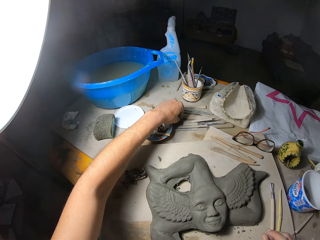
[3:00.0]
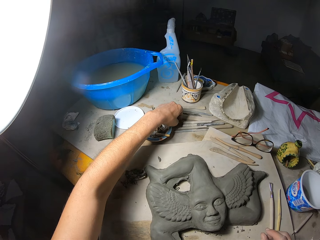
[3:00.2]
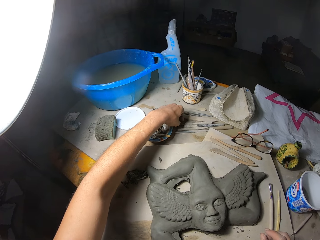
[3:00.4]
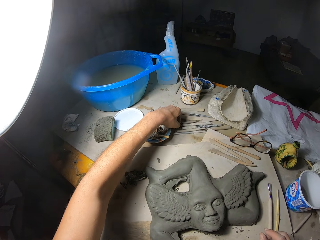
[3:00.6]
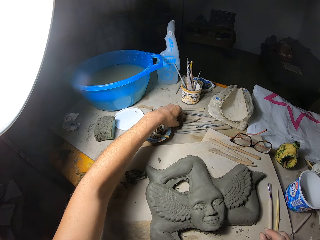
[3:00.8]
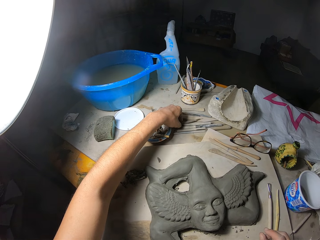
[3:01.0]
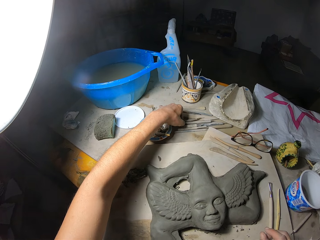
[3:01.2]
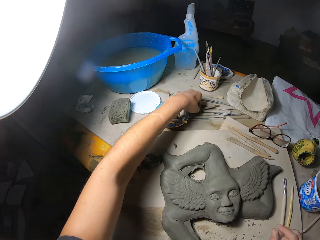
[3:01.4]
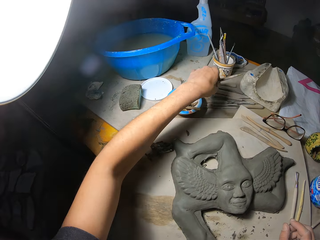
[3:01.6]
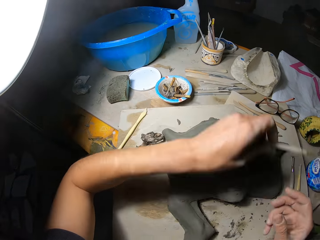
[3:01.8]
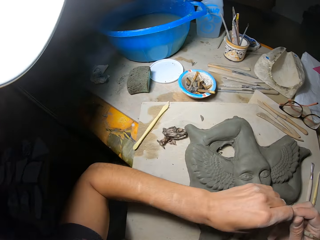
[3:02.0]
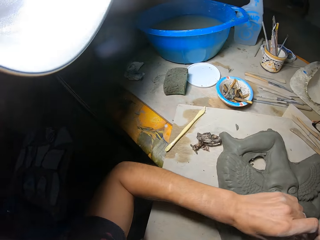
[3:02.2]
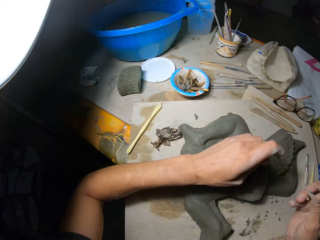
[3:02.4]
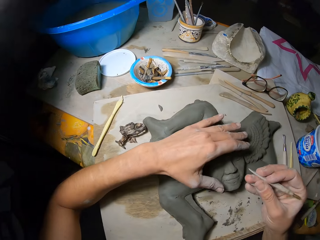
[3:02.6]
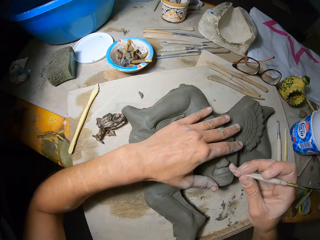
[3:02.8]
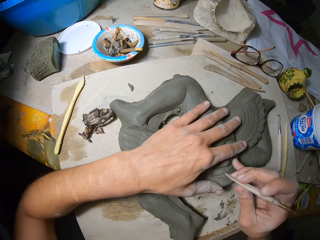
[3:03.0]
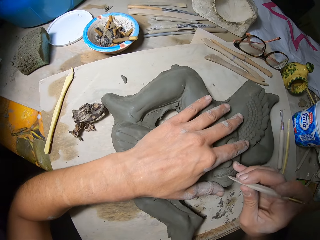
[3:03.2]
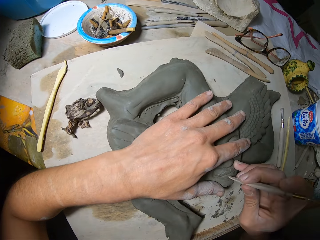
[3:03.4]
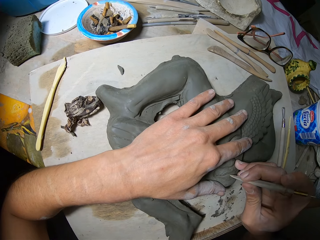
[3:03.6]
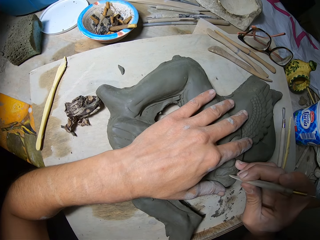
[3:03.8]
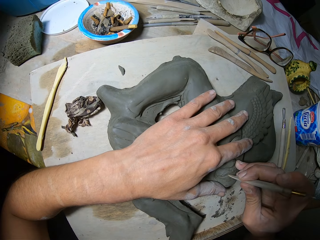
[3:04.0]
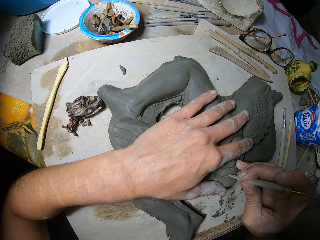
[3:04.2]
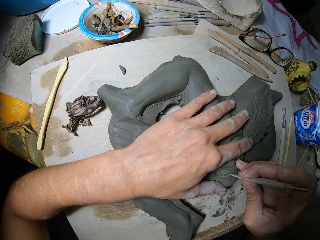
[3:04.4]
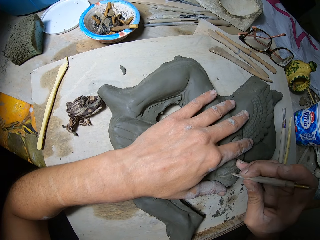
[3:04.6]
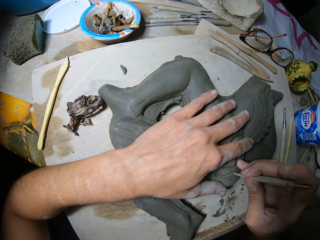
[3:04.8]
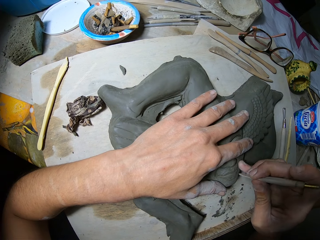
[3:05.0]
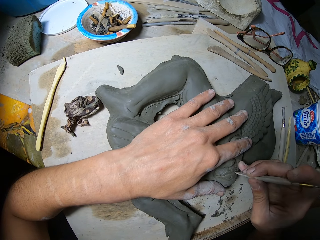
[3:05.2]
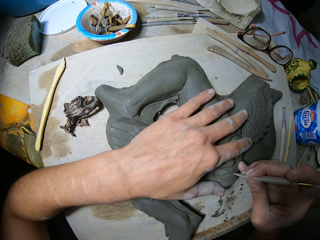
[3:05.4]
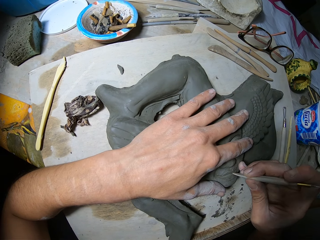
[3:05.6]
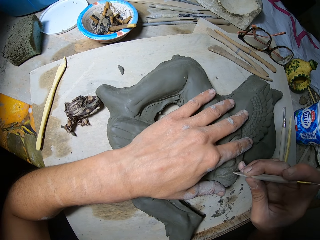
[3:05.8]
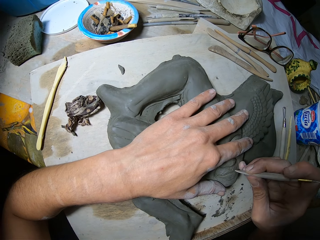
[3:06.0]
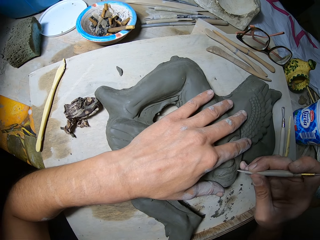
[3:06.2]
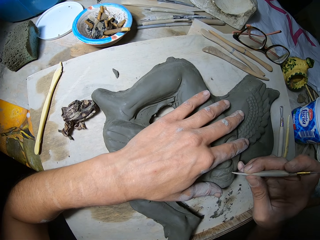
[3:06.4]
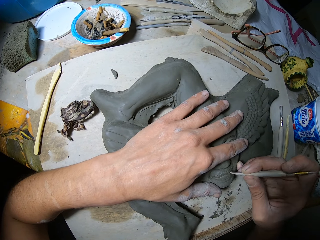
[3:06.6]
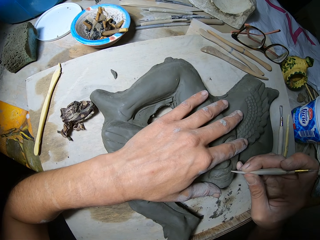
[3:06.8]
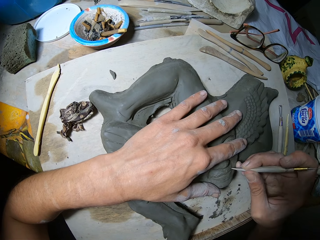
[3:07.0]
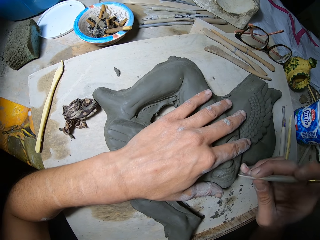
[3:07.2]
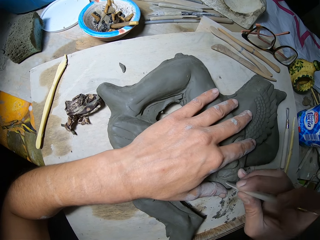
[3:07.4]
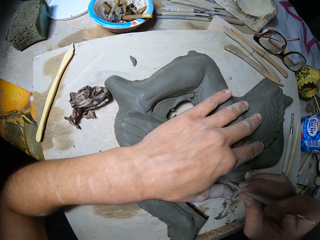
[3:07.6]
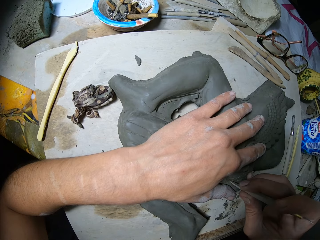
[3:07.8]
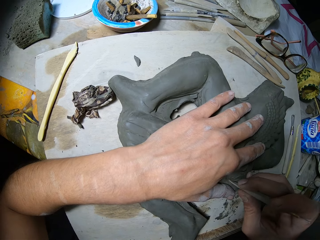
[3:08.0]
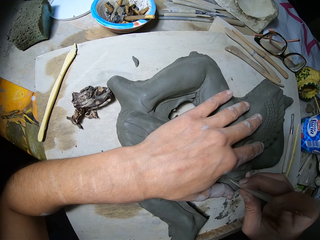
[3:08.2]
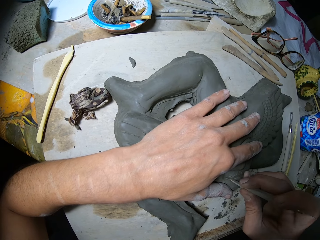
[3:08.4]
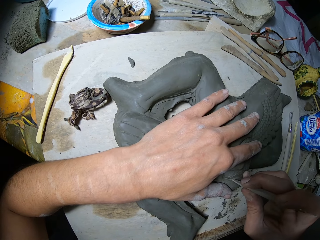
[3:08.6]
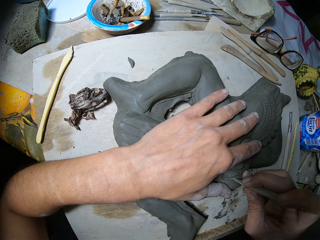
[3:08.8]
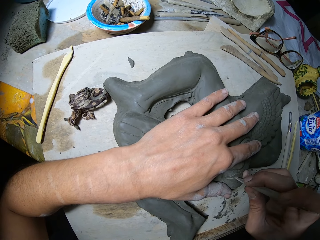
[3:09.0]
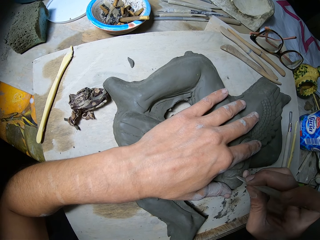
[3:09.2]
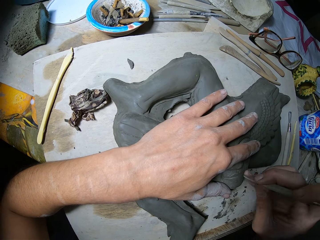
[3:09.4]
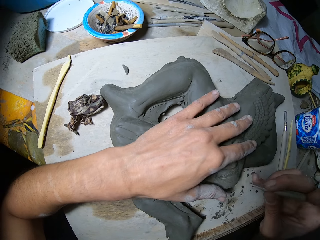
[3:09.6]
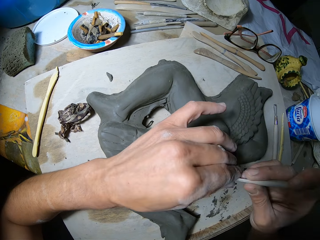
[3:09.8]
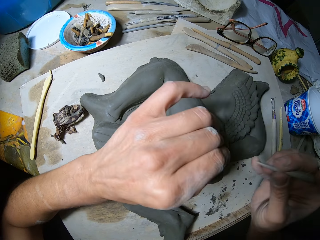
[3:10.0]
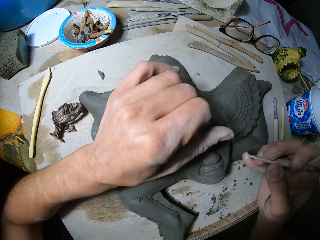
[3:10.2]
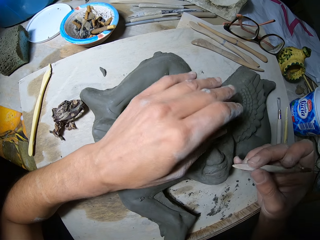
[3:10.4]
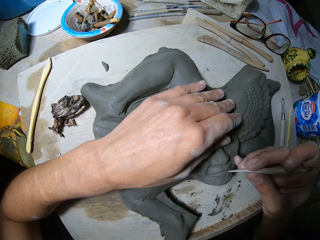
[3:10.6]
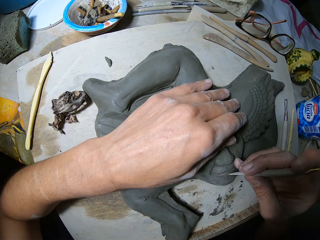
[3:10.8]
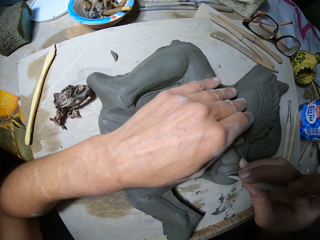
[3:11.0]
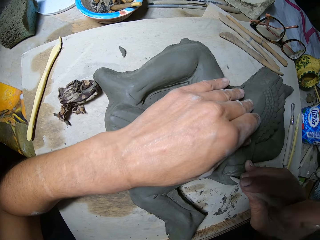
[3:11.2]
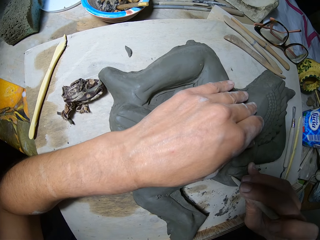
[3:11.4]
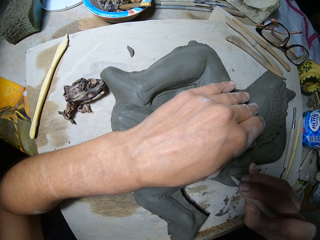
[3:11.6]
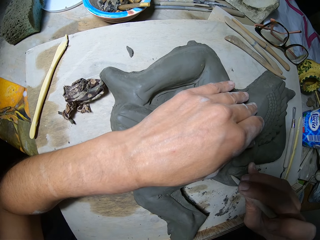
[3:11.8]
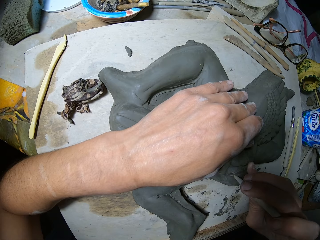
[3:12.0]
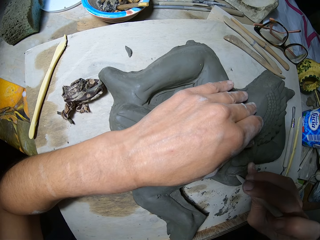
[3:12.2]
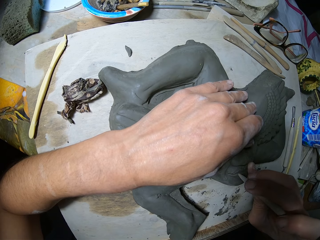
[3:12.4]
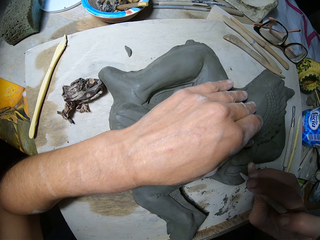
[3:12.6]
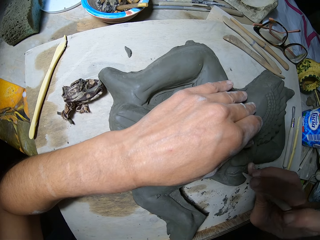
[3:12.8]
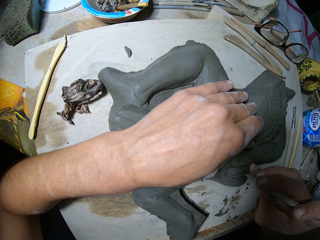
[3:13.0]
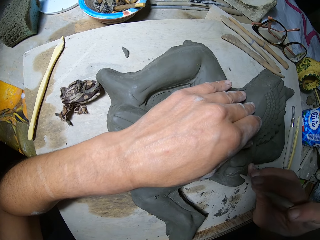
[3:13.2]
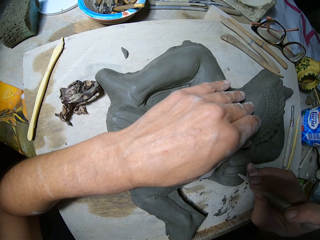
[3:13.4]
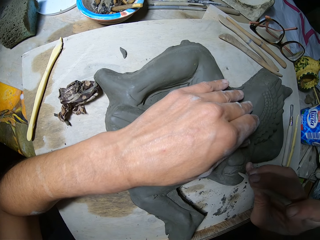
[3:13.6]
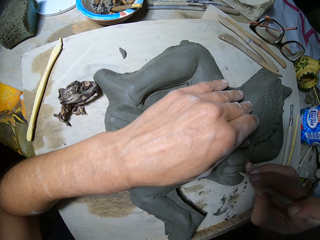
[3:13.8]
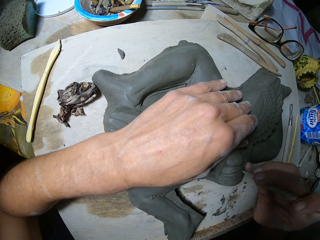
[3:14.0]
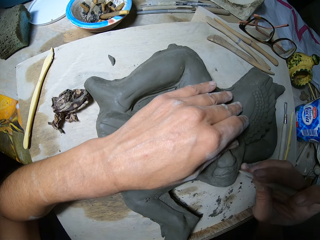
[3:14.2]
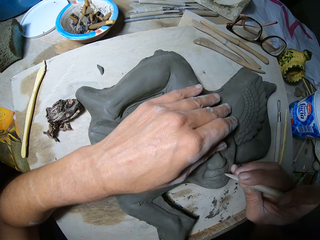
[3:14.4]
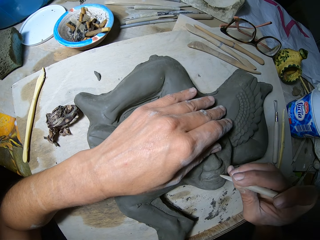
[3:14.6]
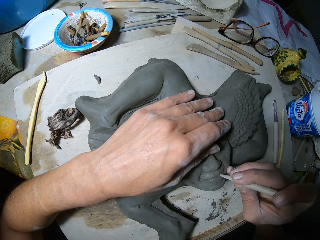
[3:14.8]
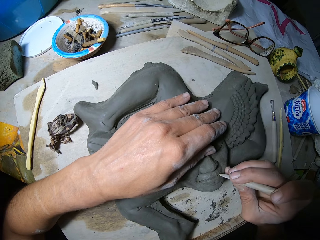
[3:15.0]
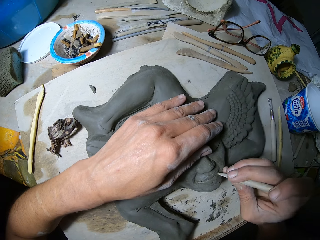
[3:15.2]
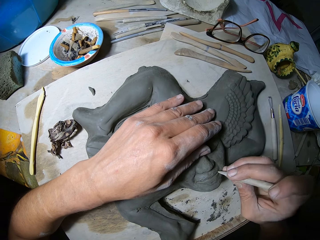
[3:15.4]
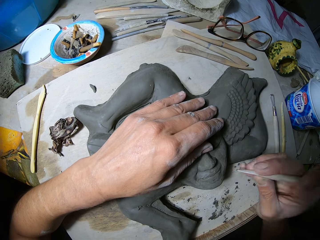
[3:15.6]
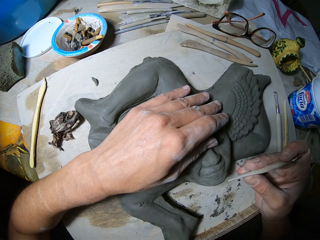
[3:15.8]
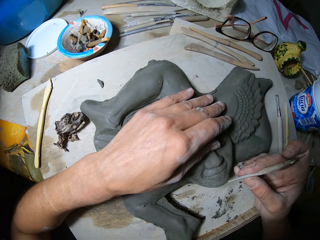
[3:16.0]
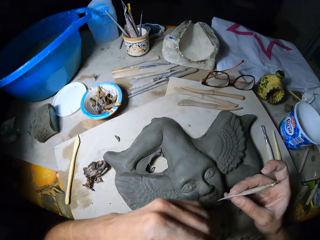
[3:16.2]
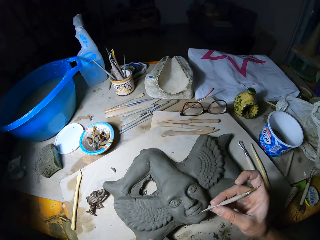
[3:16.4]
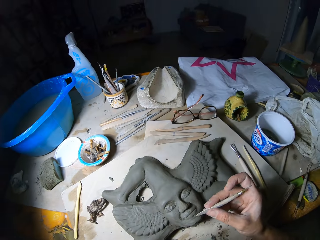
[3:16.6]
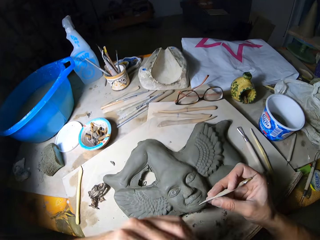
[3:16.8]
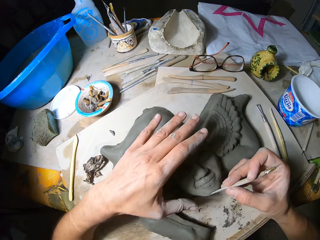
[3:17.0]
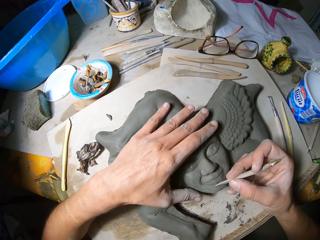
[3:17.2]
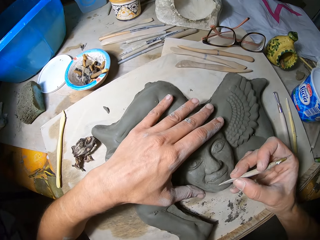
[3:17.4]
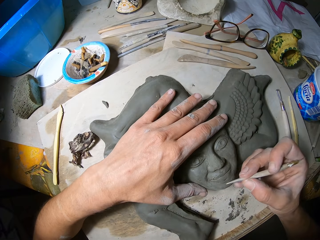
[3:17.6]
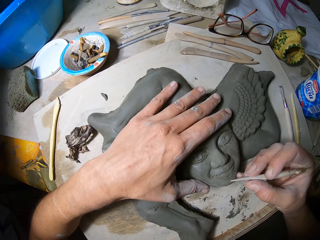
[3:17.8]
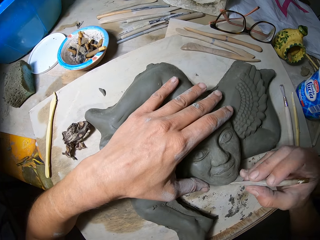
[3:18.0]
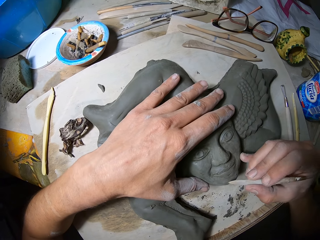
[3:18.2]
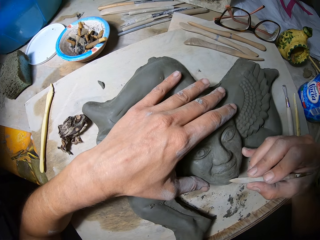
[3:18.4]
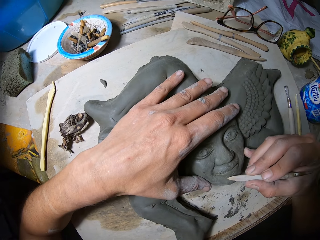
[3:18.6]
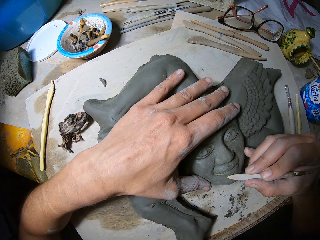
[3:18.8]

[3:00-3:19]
The camera wearer picks up a chisel from a table with his left hand. He transfers the chisel to his right hand from his left hand. He places his left hand on the sculpture on the board. He carves the mouth area of the sculpture with the chisel in his right hand. He removes excess cement mixture with something. He removes clay from the chisel with his left hand. He places his left hand on the sculpture on the board. He carves the mouth area of the sculpture with the chisel in his right hand. He removes his left hand from the sculpture on the board. He places his left hand on the sculpture on the board.

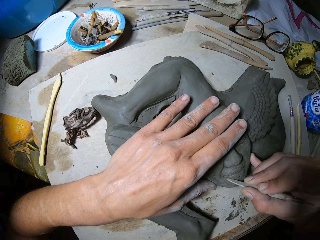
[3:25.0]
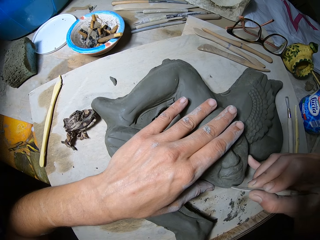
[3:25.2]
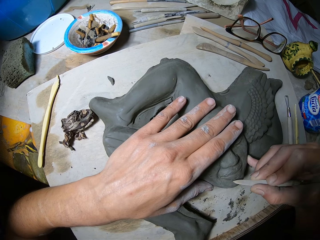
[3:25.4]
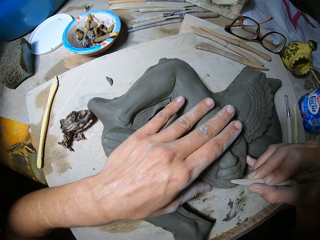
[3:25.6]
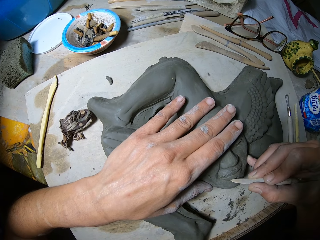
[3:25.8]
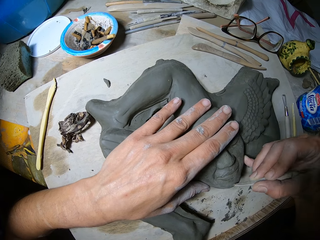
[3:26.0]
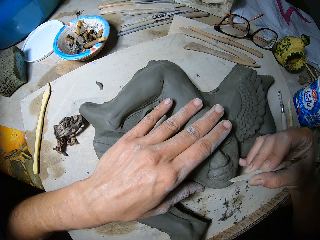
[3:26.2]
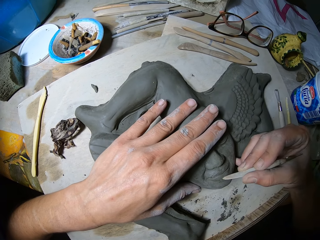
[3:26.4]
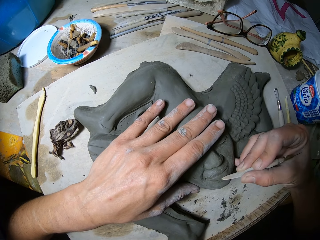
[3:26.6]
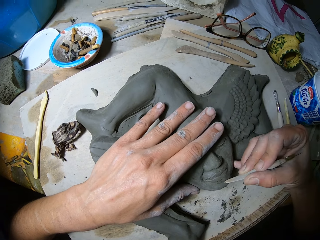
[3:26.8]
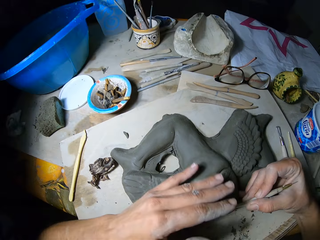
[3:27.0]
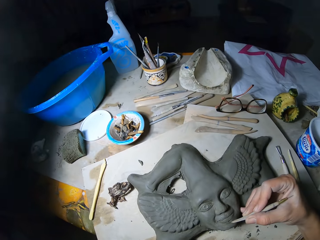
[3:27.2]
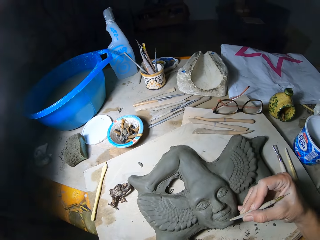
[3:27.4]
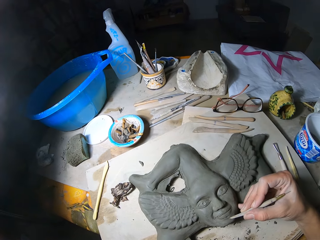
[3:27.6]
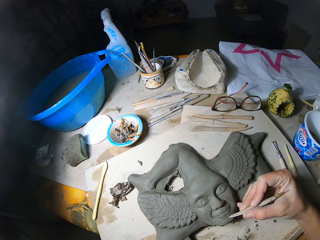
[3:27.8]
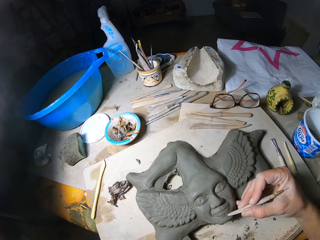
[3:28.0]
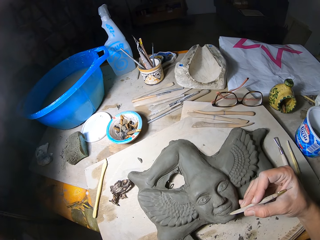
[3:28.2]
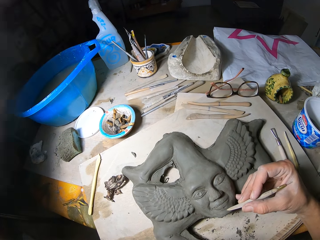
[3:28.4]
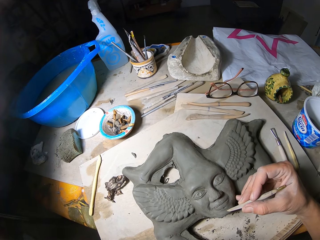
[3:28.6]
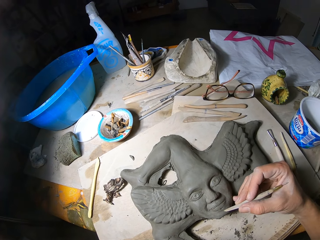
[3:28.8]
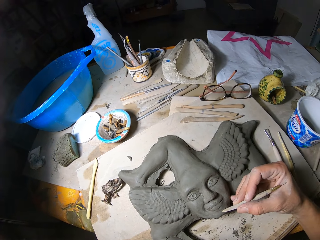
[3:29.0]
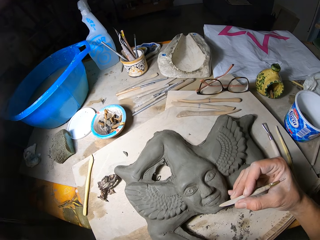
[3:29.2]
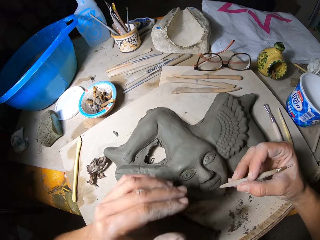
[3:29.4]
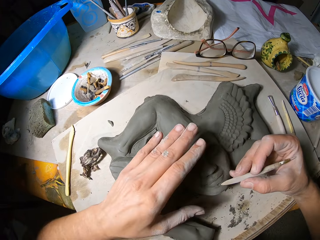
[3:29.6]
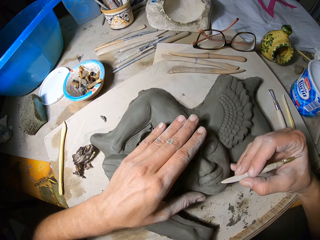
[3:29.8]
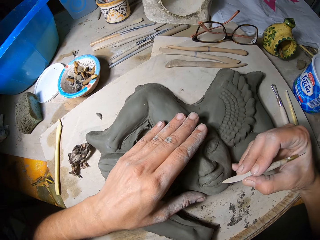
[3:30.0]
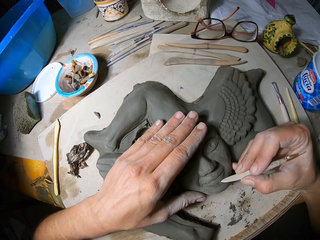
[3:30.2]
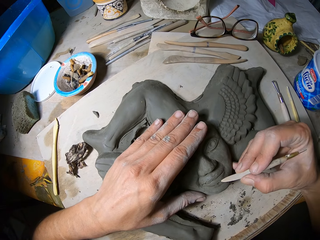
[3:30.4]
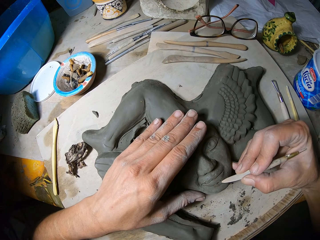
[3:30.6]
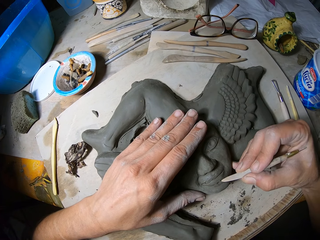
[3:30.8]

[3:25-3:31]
The camera wearer removes his left hand from the sculpture on the board. He removes something on his face.
